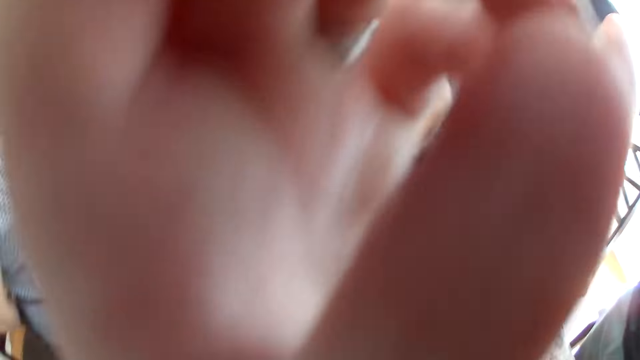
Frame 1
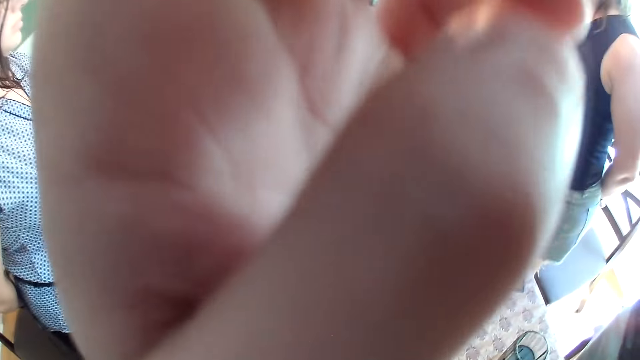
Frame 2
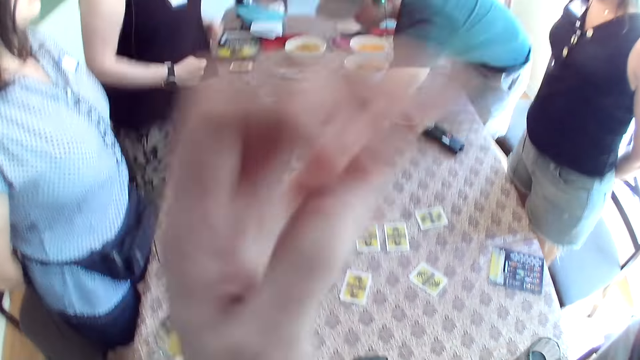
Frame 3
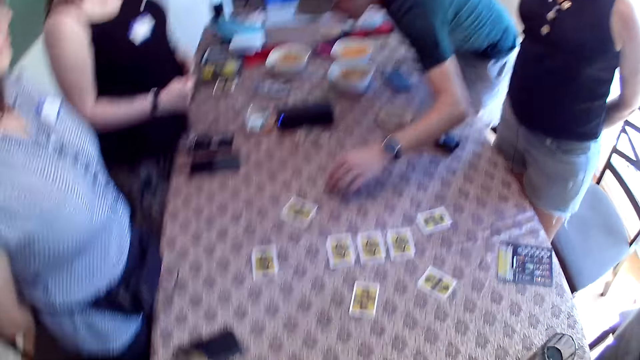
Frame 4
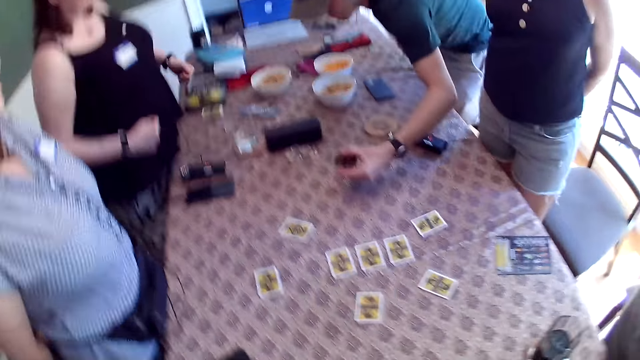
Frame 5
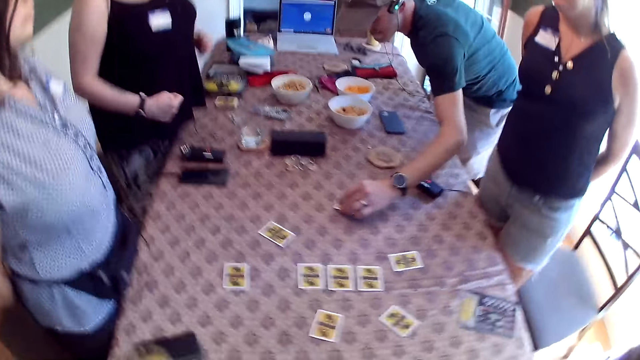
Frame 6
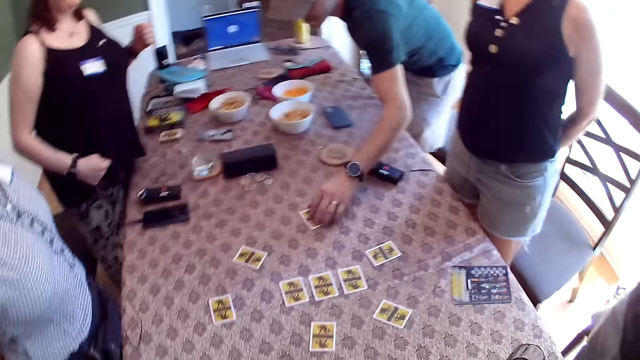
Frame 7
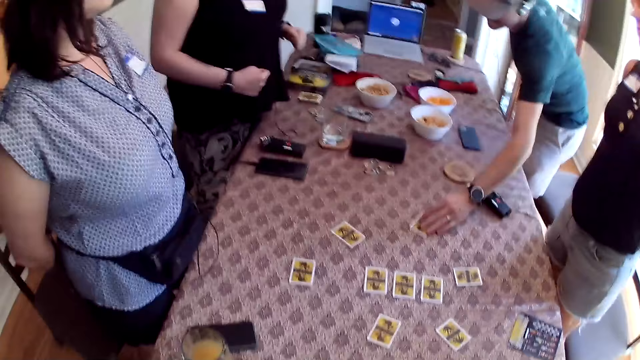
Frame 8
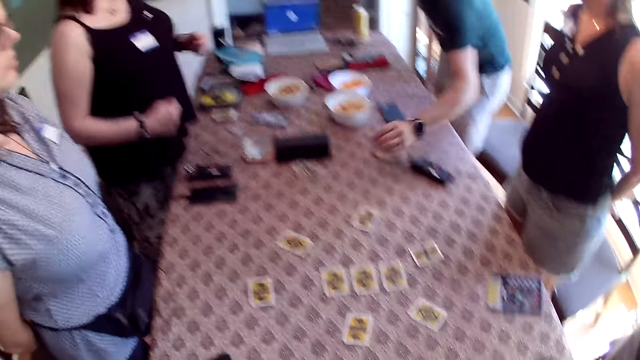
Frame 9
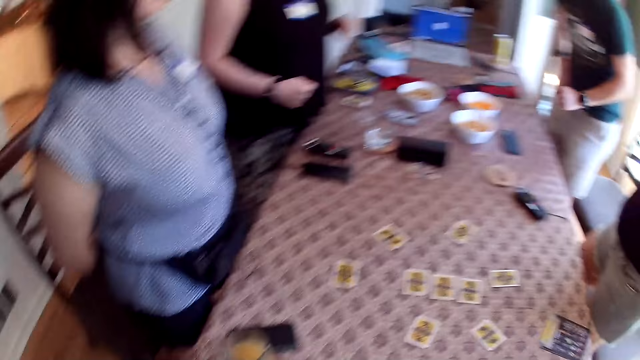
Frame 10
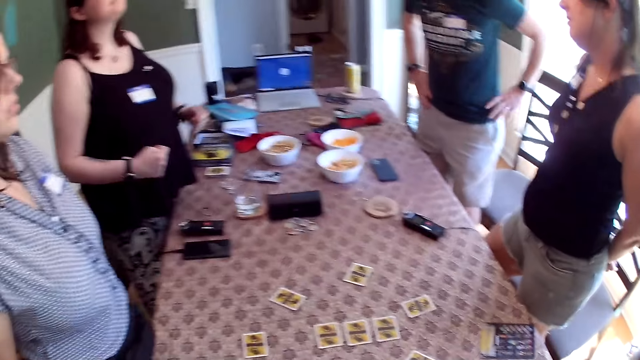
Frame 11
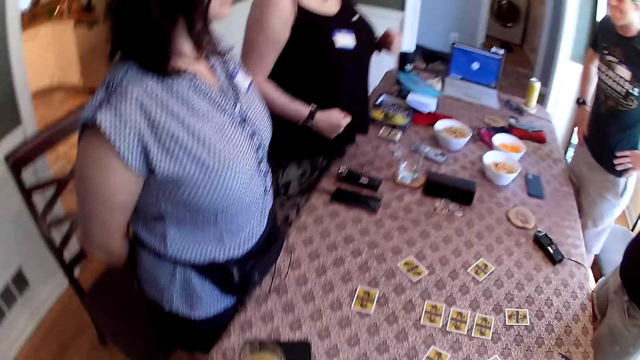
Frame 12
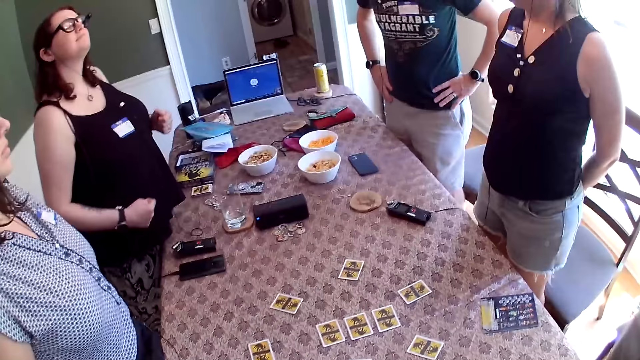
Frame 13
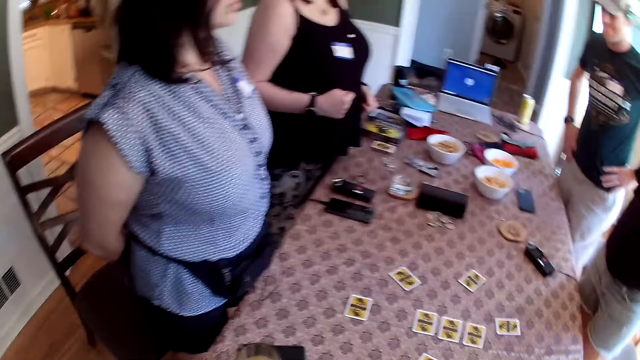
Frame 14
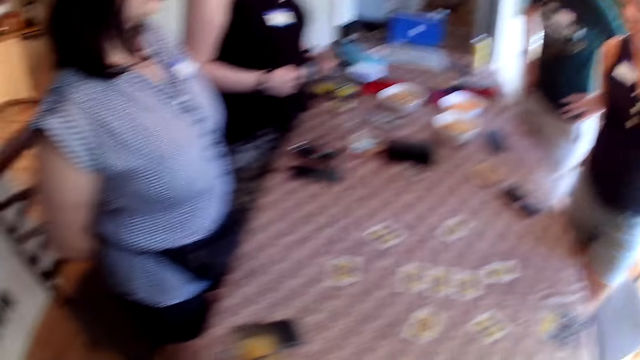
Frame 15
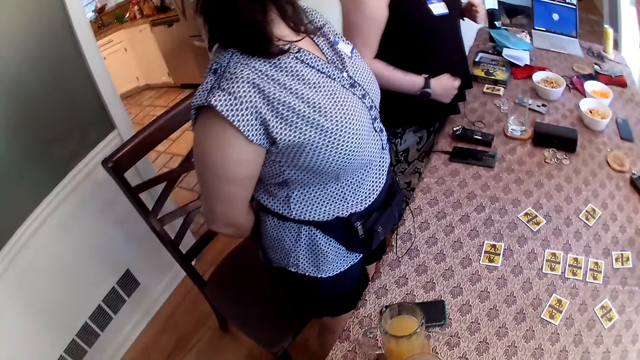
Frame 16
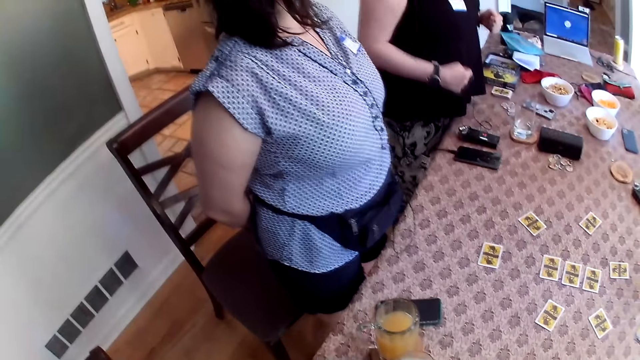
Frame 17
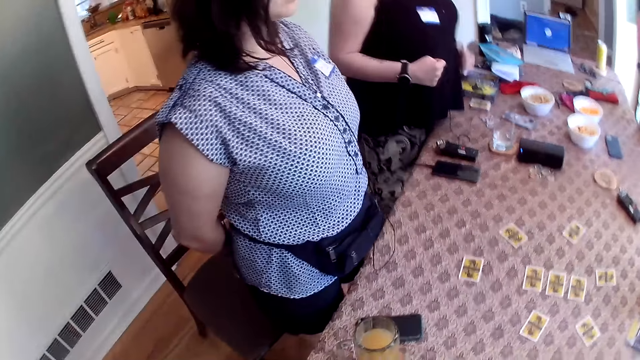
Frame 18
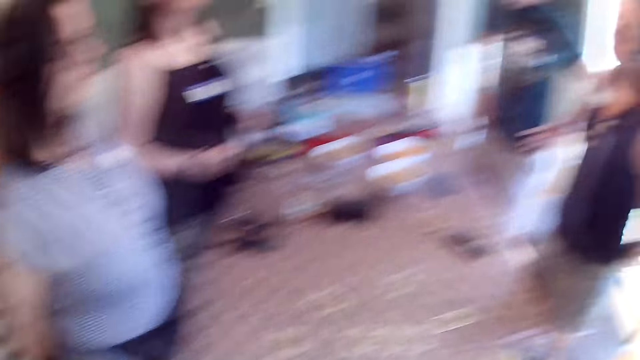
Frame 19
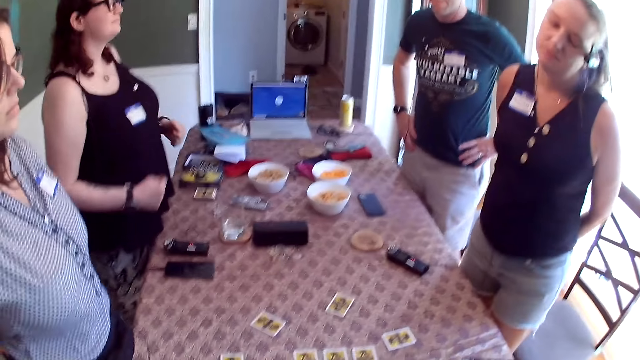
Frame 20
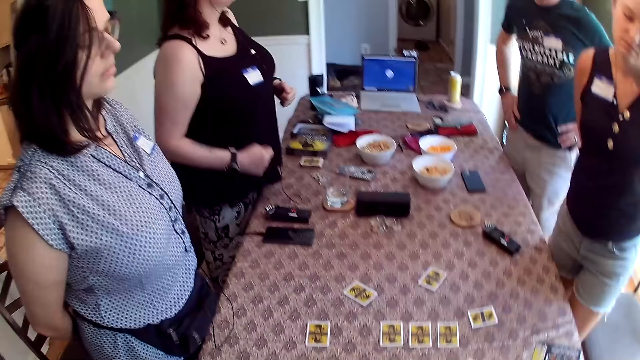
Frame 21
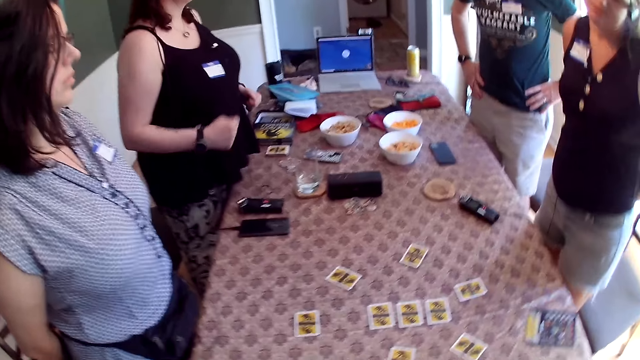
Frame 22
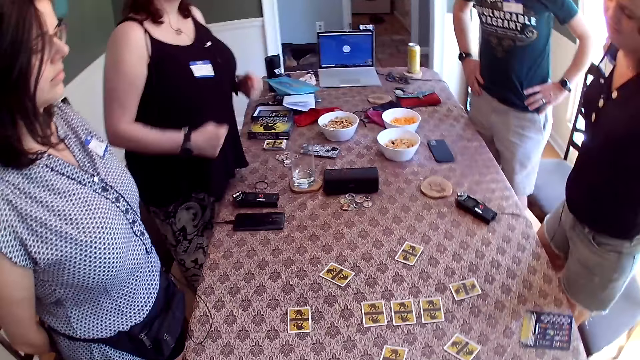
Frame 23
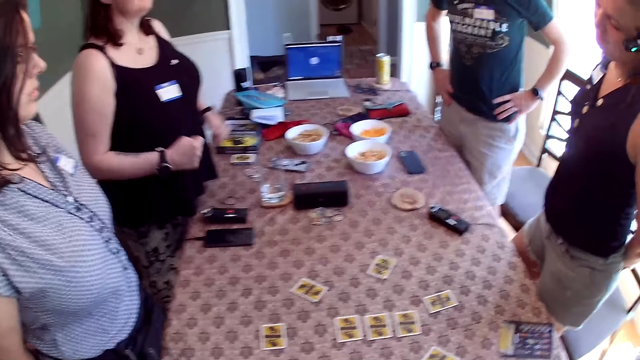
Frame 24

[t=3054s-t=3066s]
The camera wearer adjusts the camera on the head. The man picks a card with his left hand. The man drops the card with his left hand.

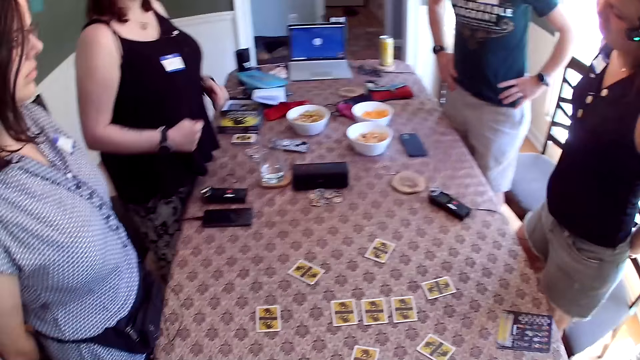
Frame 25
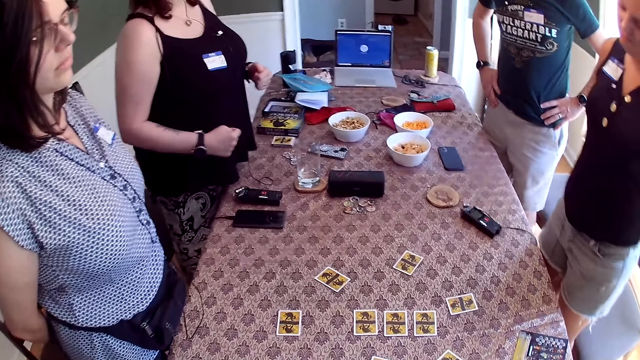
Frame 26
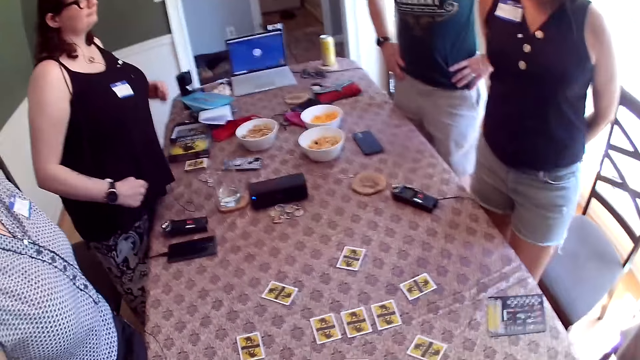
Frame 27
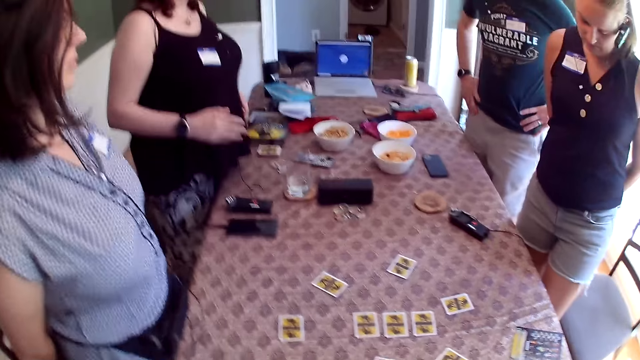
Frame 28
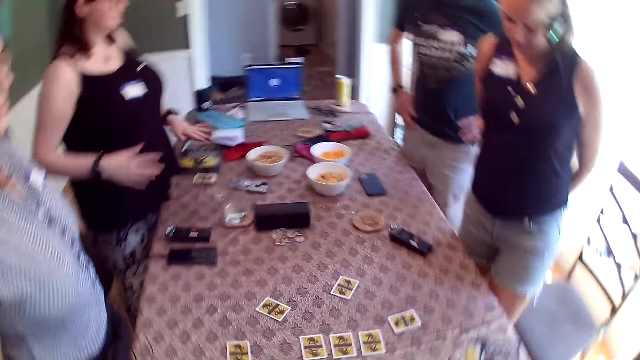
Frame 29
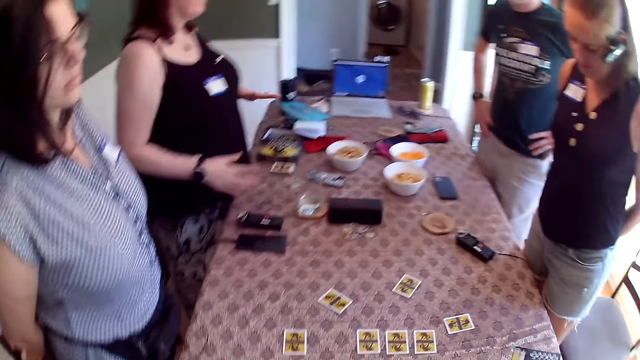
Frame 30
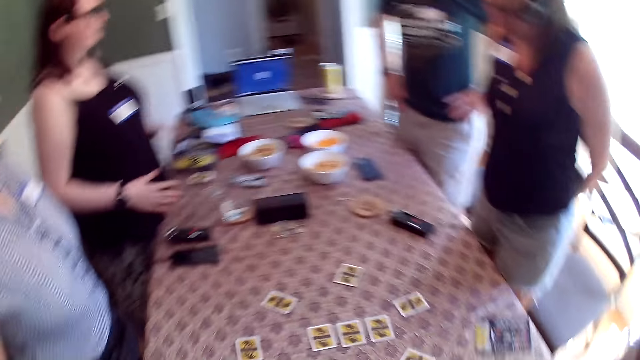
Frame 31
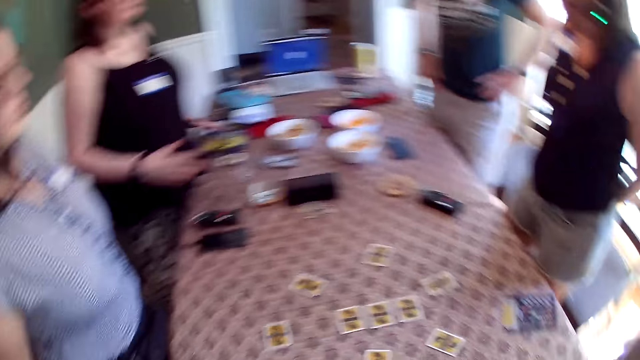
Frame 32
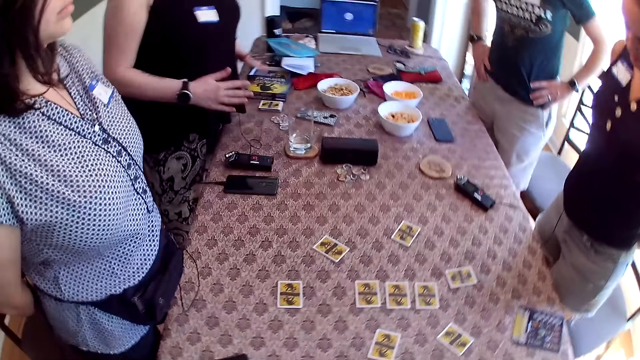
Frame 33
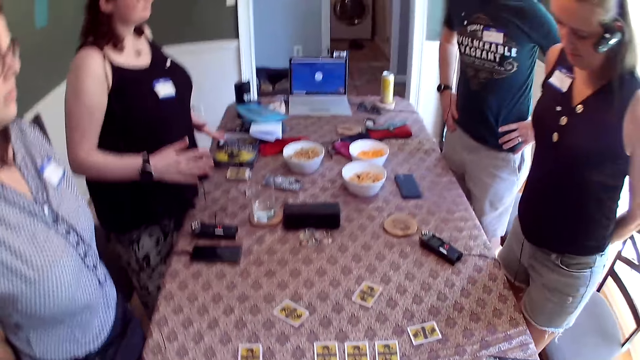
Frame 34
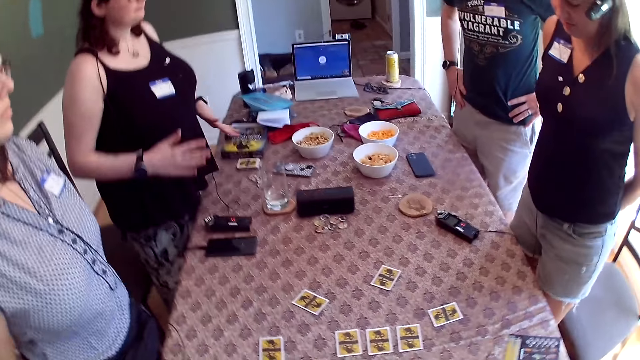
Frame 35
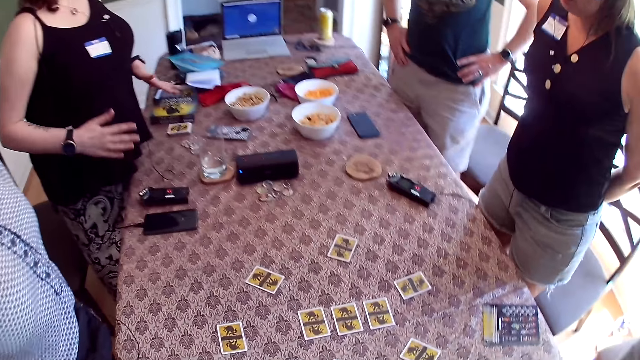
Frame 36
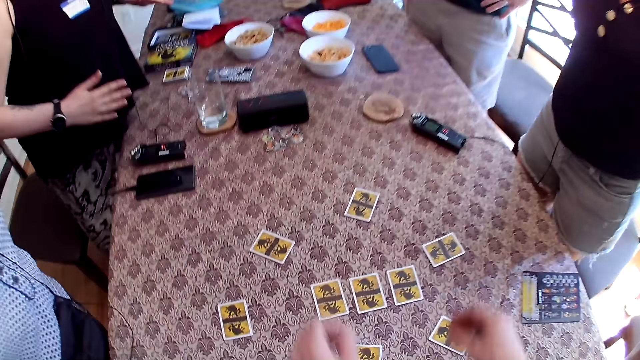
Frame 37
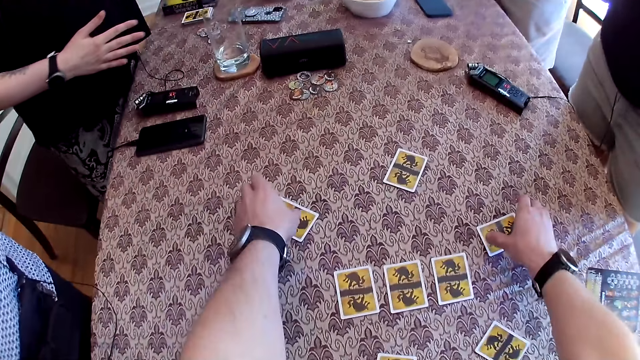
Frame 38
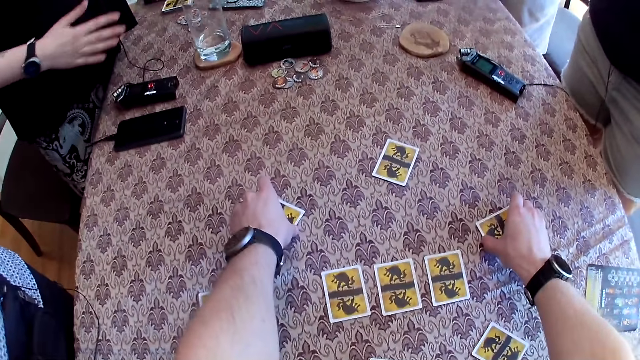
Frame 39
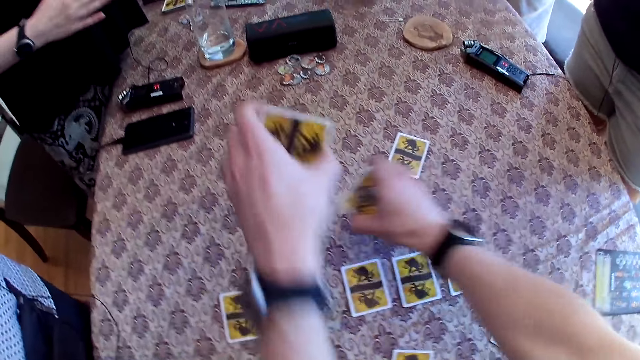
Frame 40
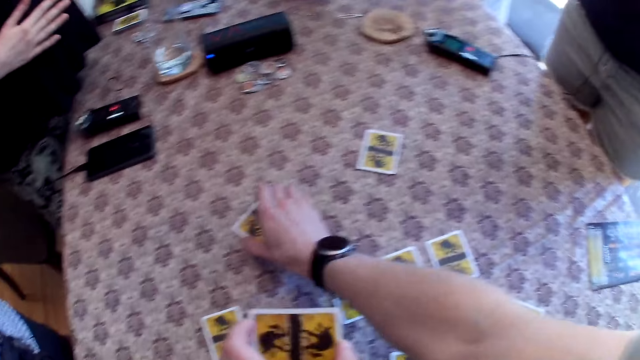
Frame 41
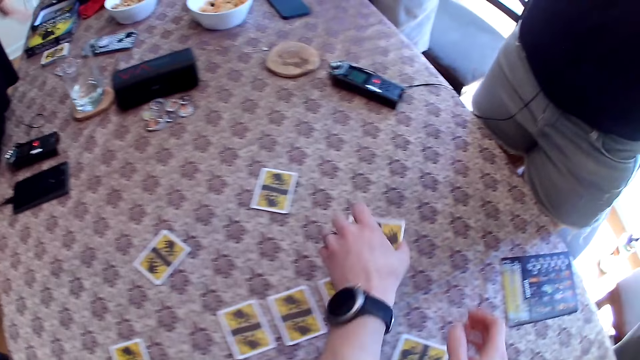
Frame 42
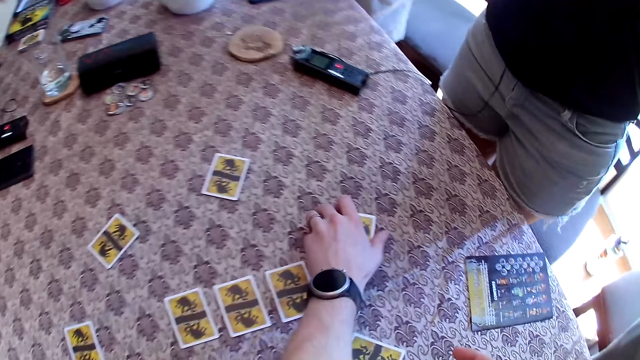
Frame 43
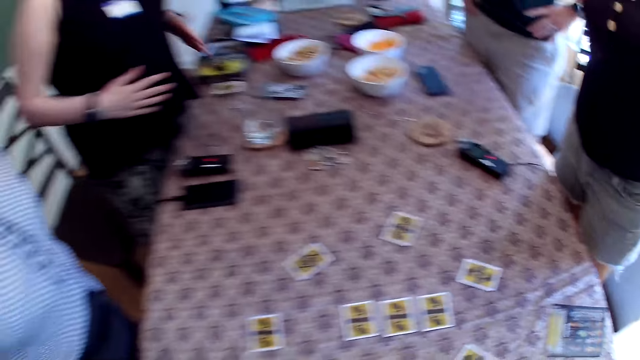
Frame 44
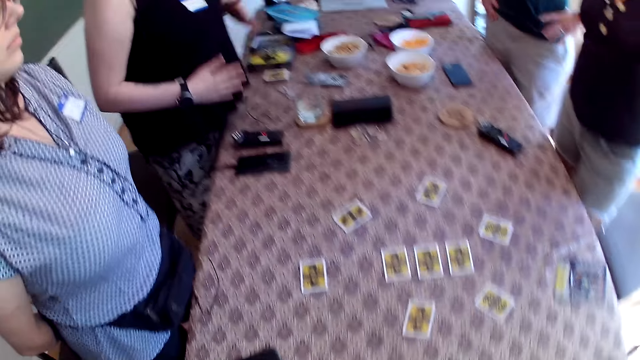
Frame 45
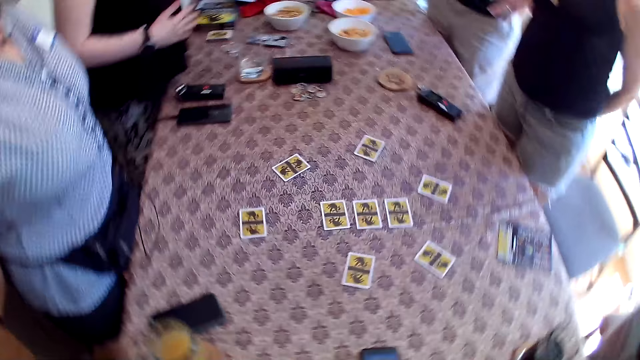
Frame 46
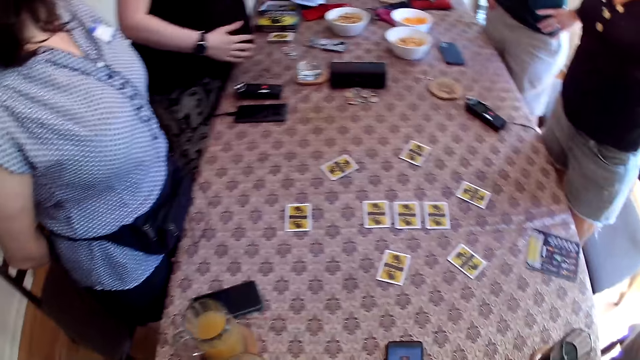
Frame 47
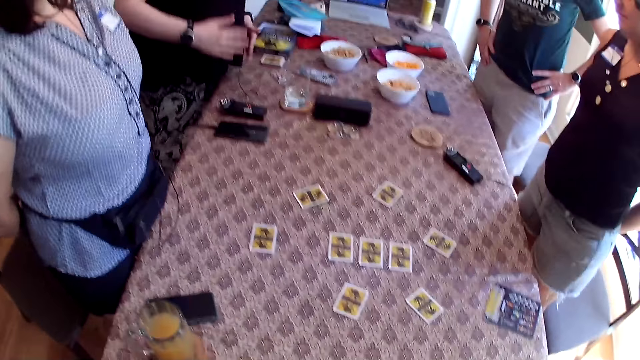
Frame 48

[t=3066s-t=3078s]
The camera wearer picks two cards from the table with both hands. He places the cards on the table with the right hand. He places the cards on the table with the left hand.
